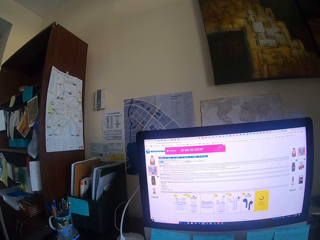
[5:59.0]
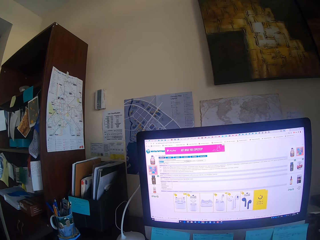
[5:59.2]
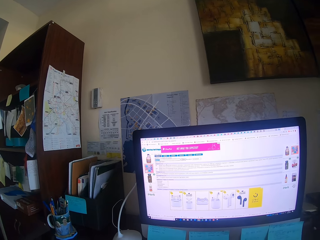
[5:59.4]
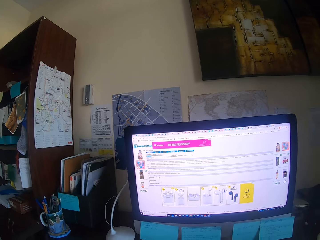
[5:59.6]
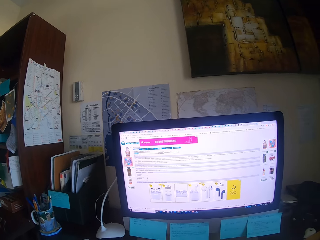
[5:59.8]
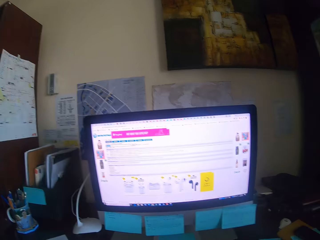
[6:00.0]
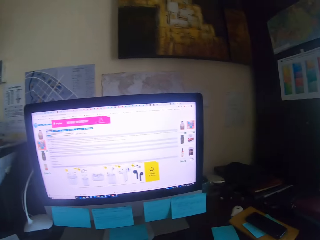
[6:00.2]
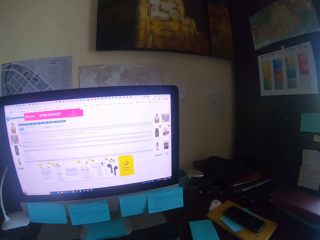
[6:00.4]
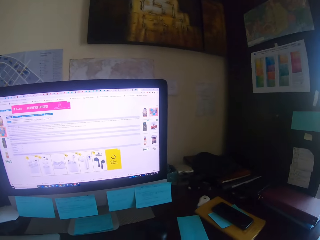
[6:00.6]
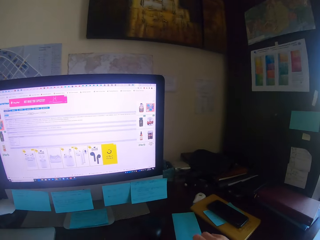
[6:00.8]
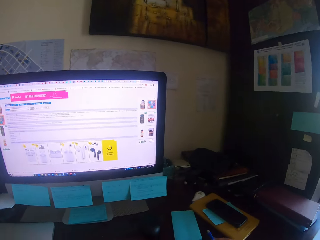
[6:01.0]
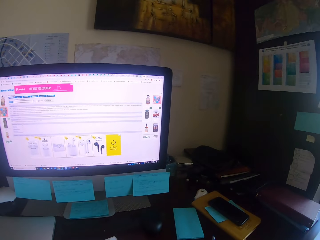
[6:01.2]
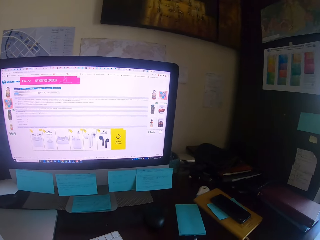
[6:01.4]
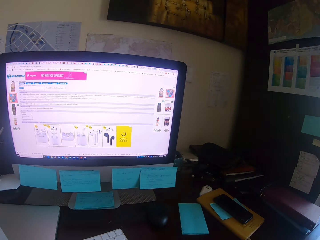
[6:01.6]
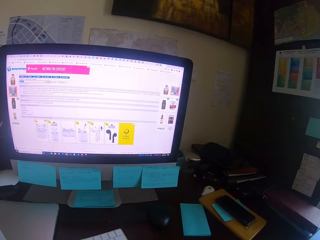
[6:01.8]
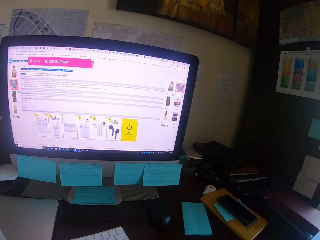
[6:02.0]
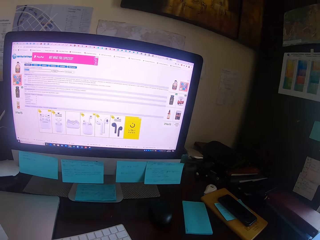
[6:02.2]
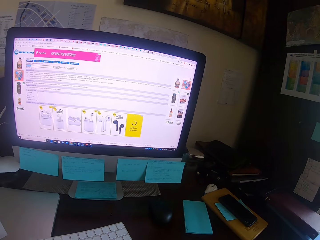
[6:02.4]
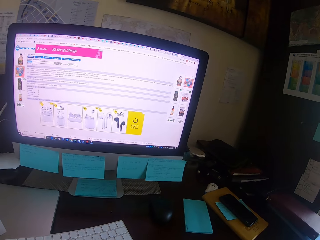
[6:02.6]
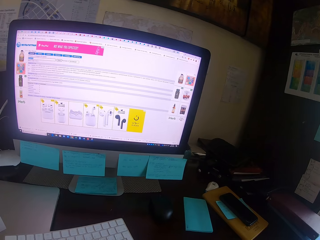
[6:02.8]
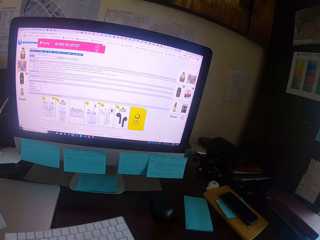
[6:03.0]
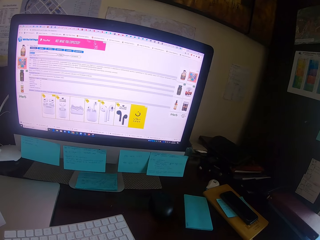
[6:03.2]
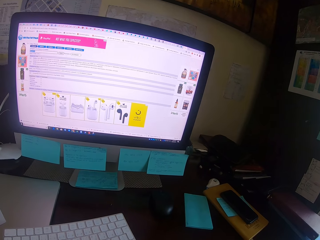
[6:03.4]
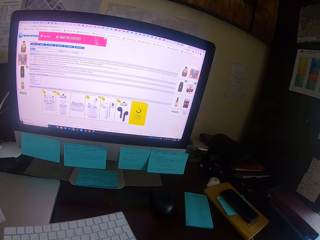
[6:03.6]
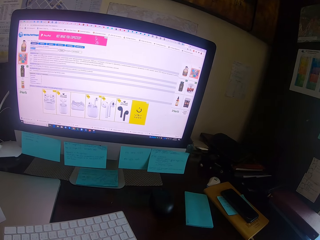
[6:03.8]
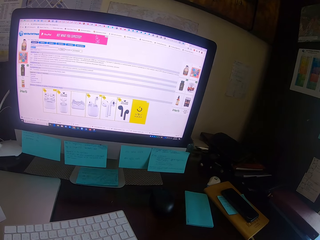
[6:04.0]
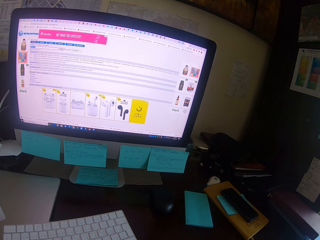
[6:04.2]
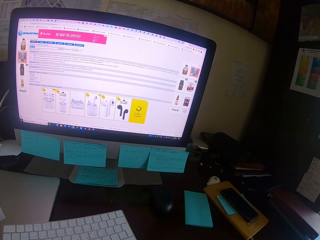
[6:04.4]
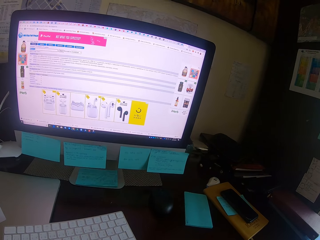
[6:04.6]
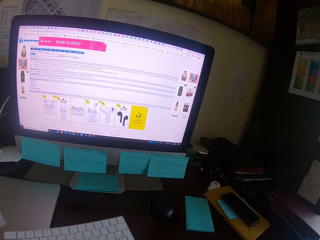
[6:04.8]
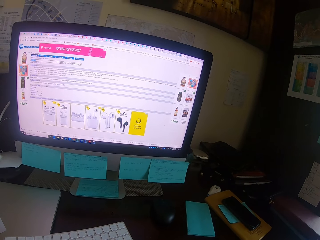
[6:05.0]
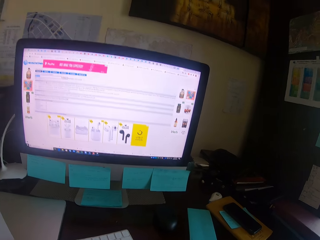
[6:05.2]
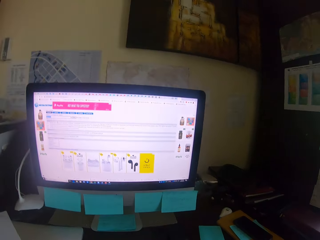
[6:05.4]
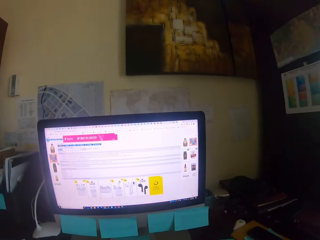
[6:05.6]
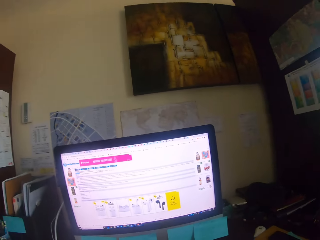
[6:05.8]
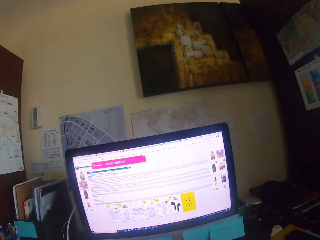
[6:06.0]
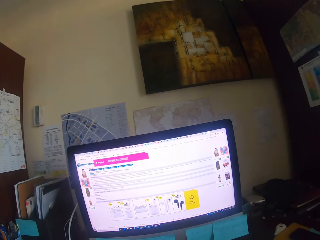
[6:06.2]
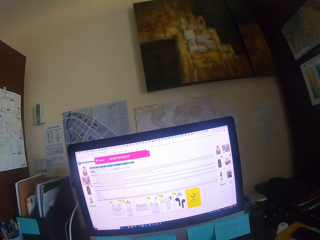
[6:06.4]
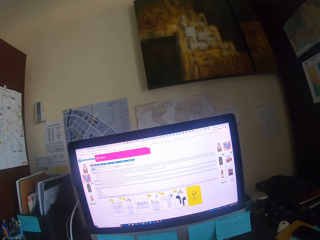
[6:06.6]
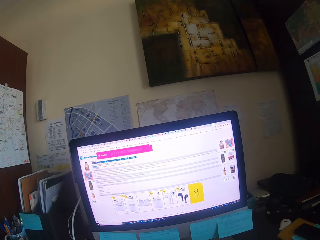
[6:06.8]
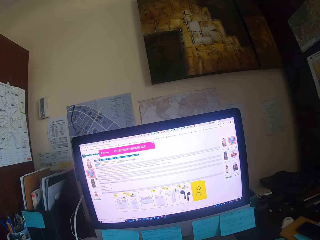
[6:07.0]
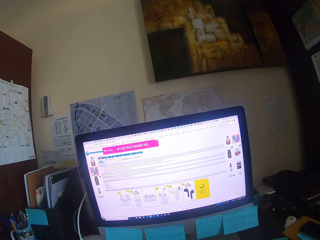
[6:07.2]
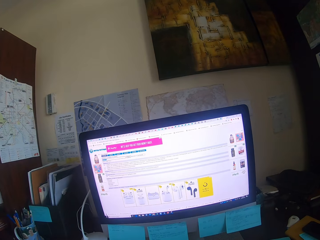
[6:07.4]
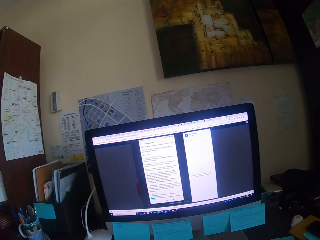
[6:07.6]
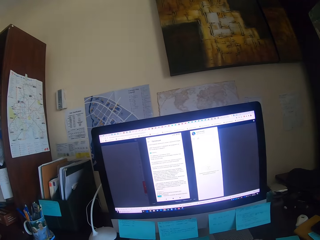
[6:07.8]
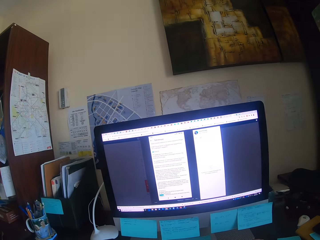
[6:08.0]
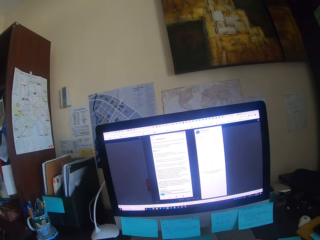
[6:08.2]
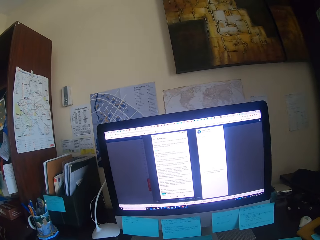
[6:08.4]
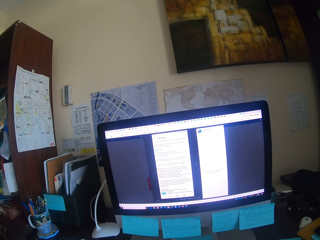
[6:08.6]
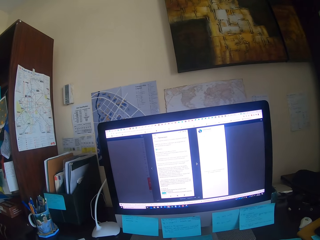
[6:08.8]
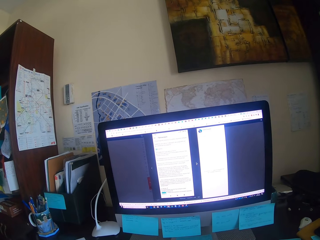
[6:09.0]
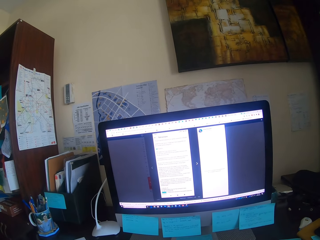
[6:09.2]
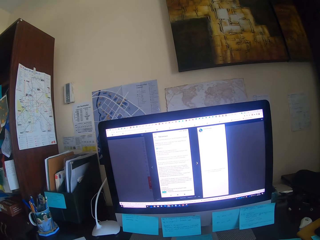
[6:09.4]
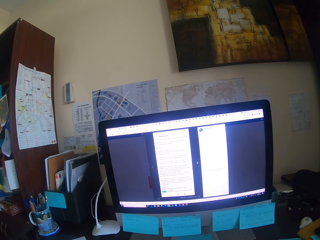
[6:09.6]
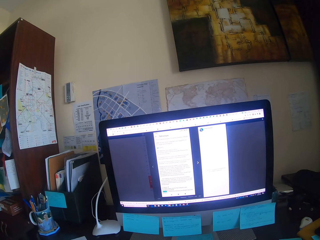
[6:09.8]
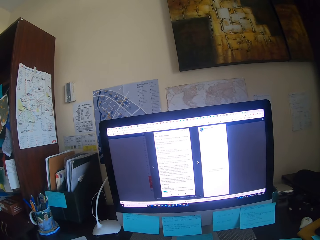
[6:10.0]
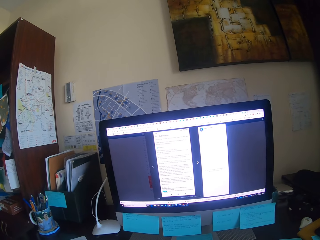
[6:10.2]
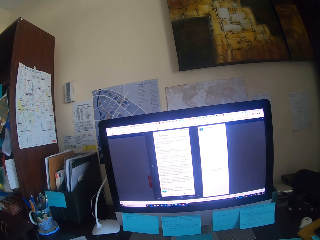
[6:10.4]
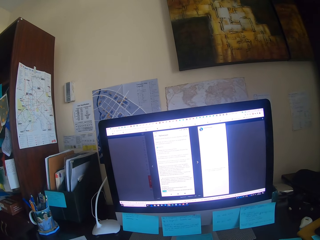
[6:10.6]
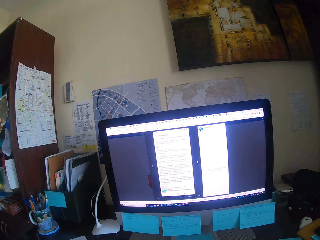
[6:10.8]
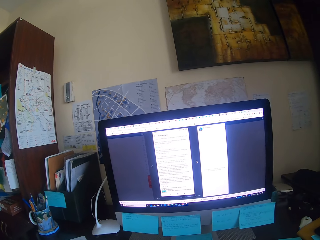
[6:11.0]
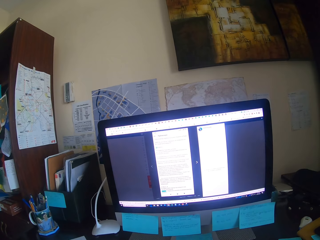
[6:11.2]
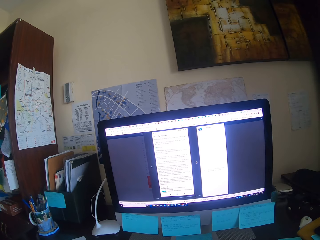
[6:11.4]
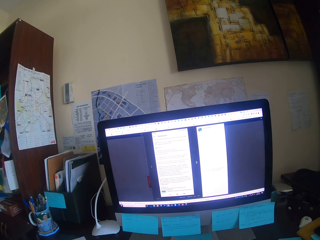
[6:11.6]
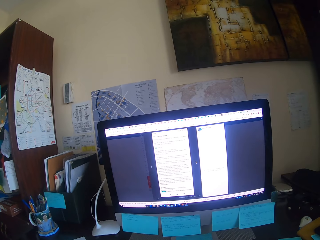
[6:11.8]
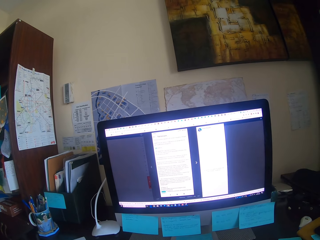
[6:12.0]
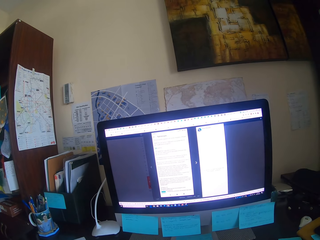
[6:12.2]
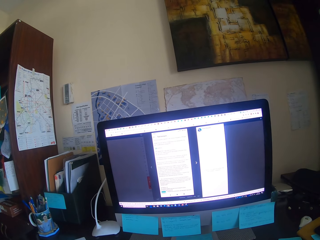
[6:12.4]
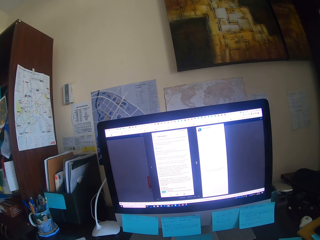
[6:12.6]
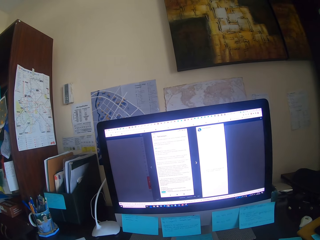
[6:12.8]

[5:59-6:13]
The camera wearer focuses on the computer. They take a pen. They focus on the computer again. They operate the desktop.

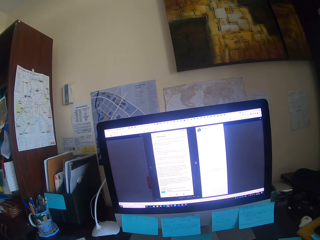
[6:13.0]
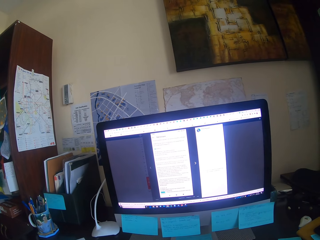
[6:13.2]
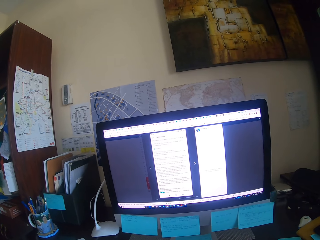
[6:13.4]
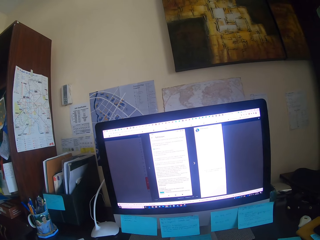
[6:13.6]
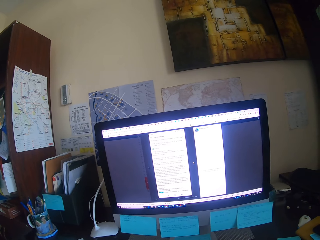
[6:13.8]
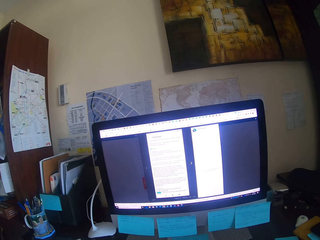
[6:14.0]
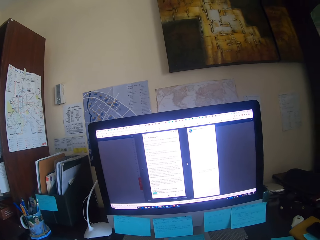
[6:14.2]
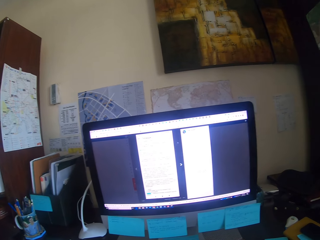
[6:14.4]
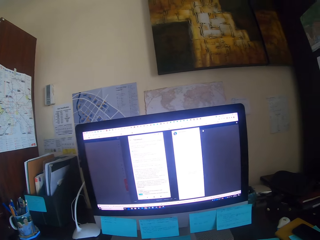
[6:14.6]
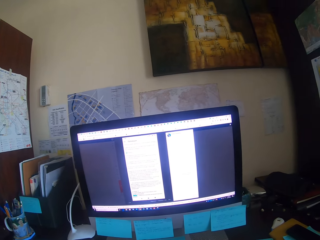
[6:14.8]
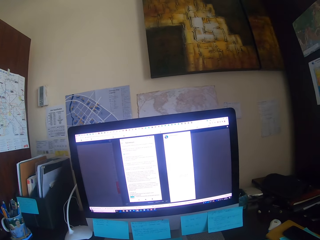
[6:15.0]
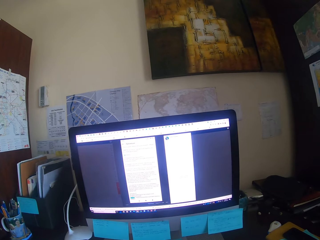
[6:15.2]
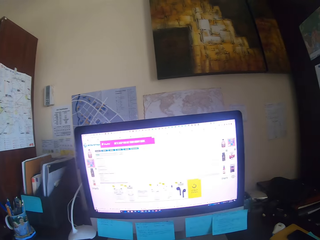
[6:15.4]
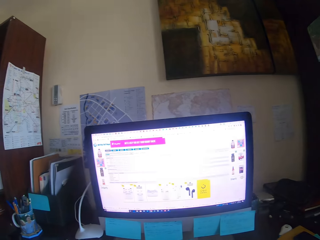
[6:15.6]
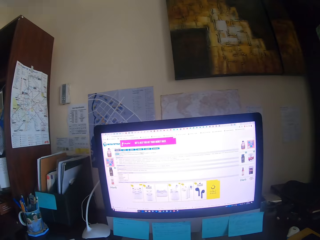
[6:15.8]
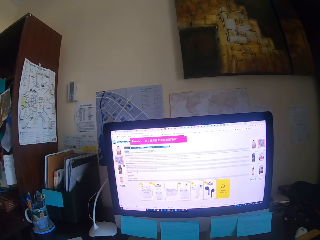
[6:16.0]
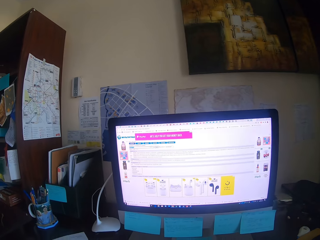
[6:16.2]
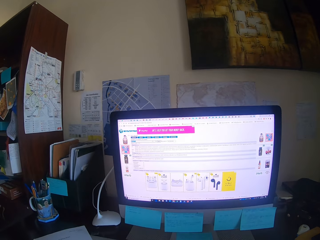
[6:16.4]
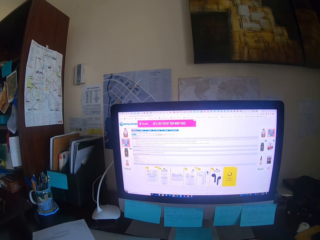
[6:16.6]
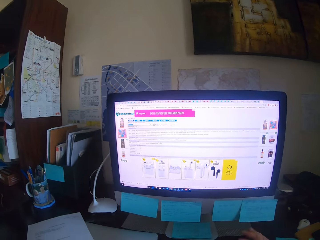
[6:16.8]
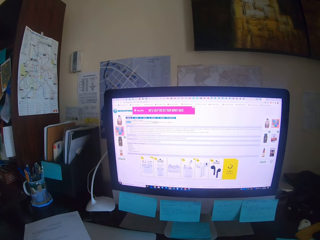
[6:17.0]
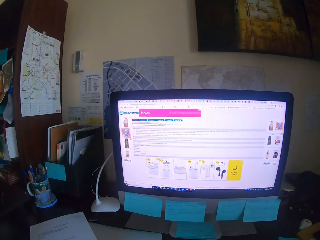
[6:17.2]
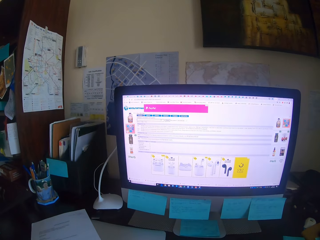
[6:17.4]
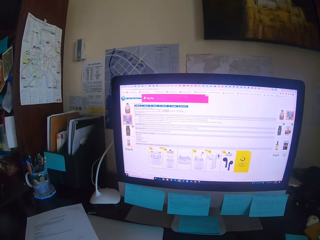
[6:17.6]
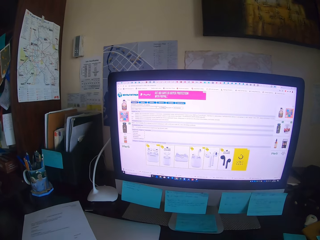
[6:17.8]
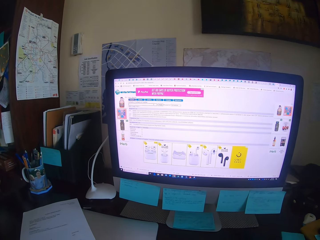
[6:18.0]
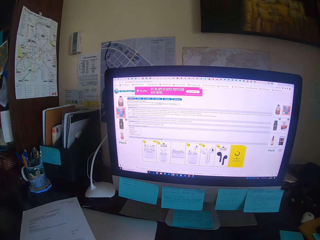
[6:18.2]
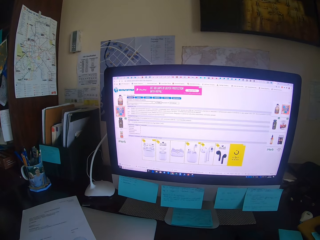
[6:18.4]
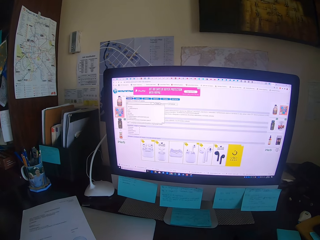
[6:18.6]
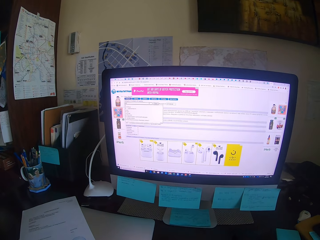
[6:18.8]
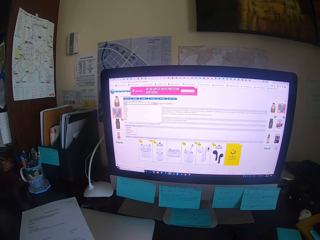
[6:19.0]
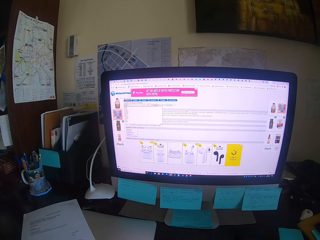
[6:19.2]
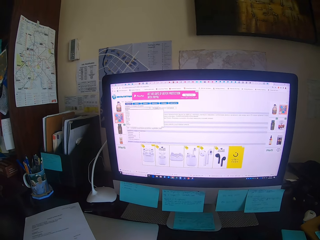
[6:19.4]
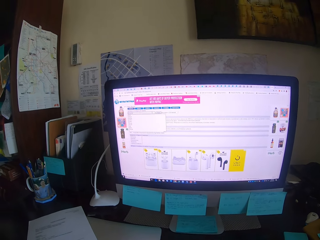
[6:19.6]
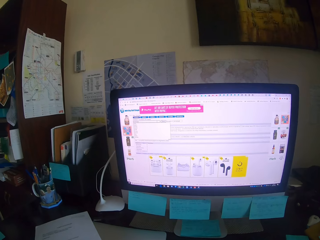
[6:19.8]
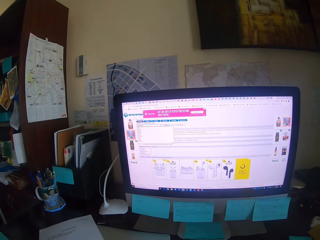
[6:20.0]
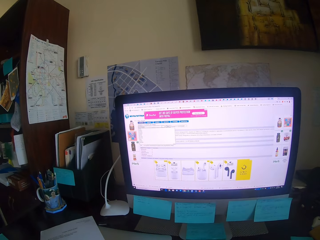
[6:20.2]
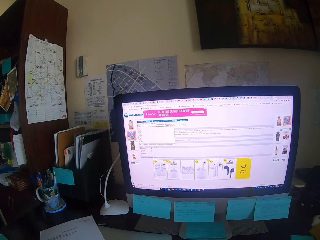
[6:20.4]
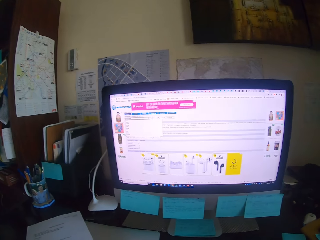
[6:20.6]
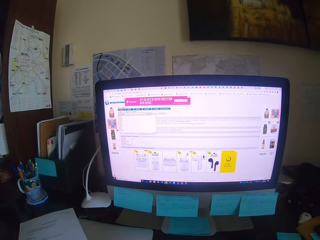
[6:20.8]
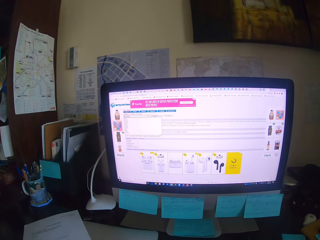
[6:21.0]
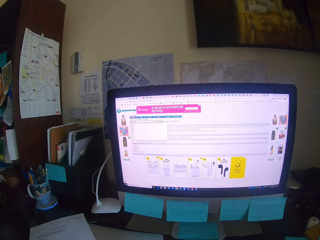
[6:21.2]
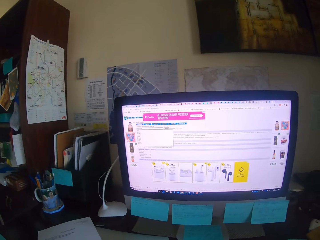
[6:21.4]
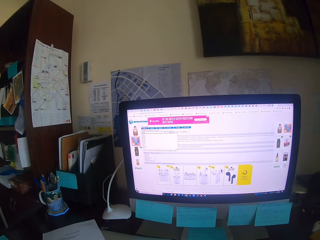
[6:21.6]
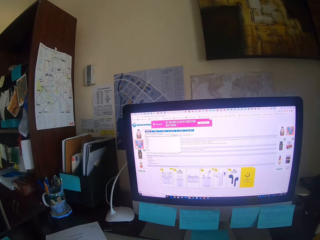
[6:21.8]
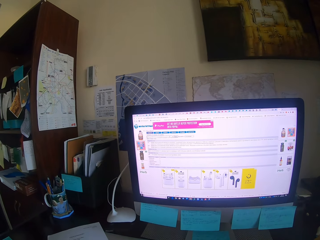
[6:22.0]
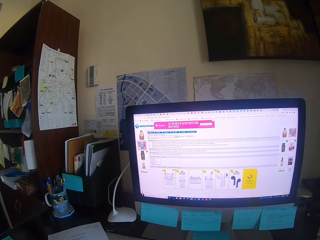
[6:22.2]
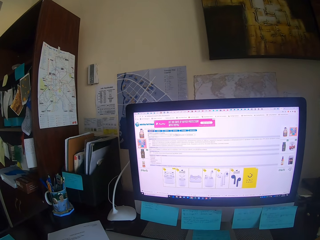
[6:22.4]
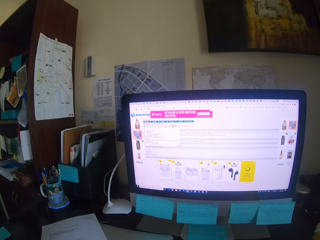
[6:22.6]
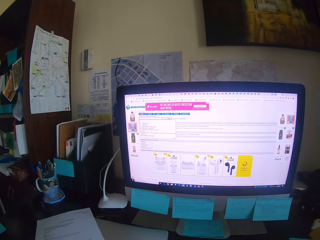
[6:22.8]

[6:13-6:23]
The camera wearer types on the keyboard. They look at the desktop.
